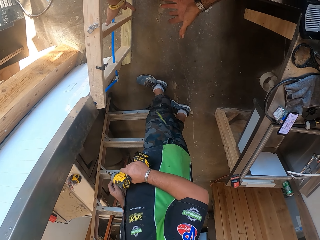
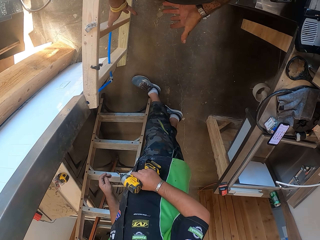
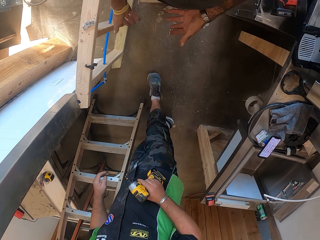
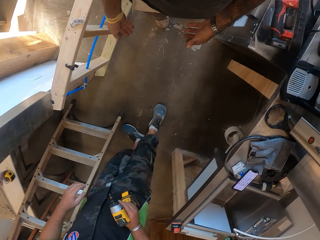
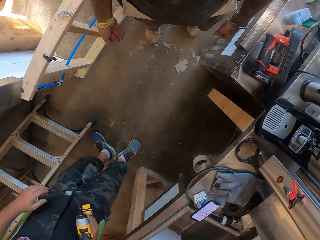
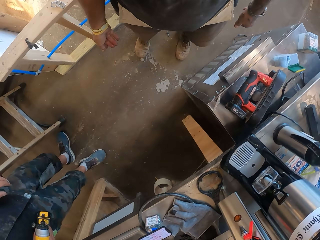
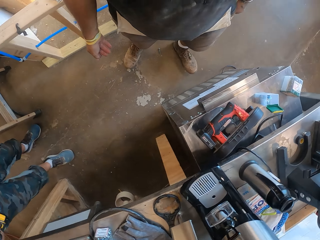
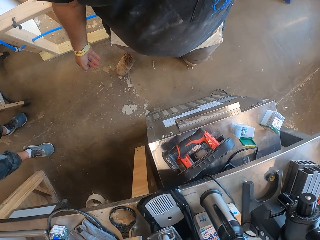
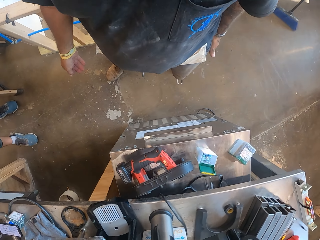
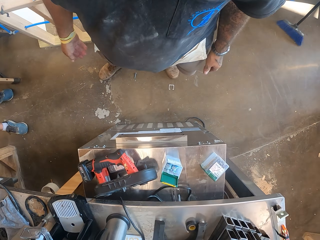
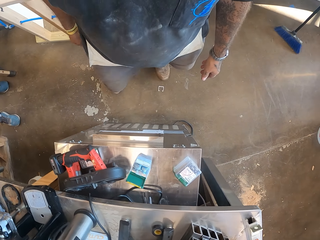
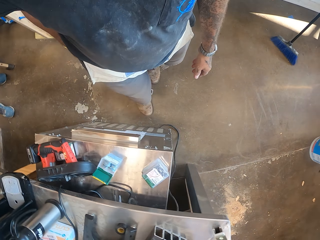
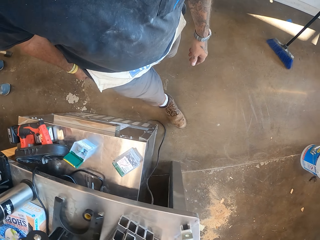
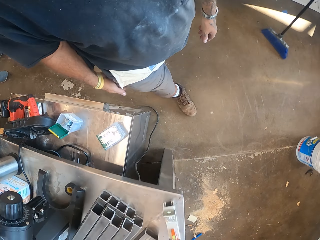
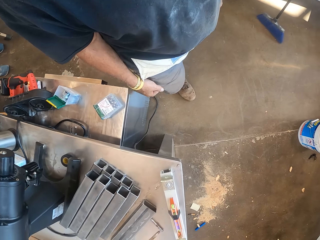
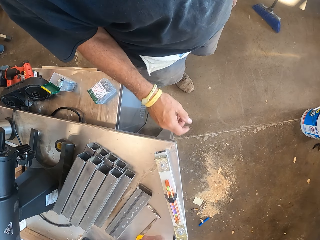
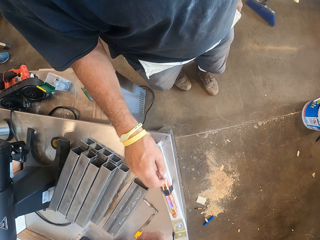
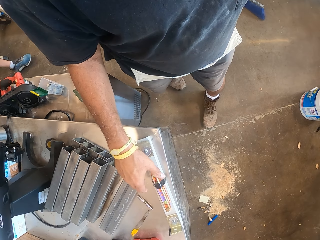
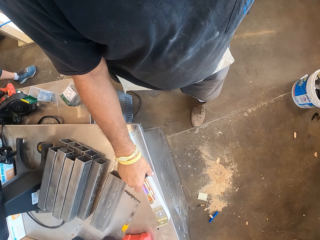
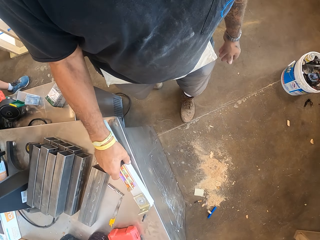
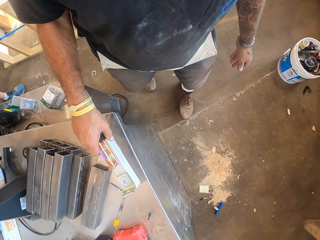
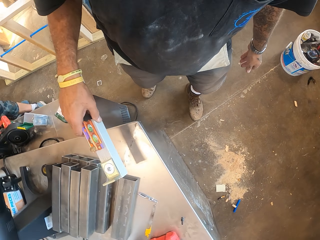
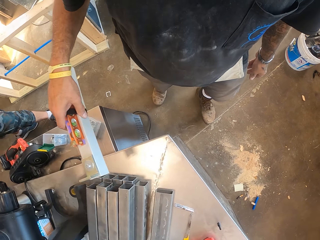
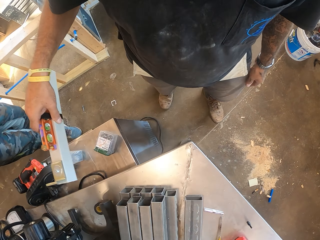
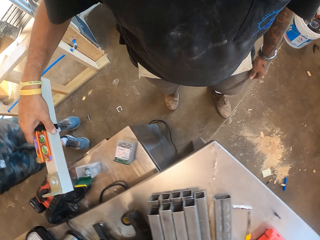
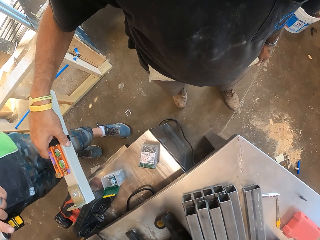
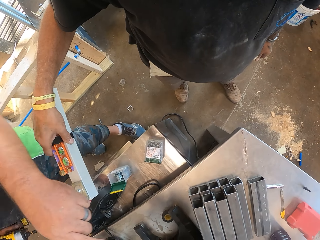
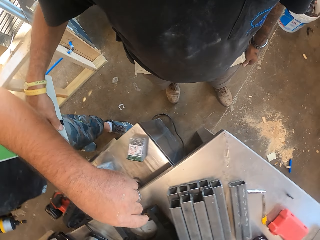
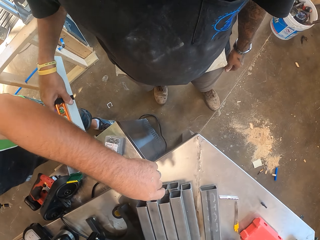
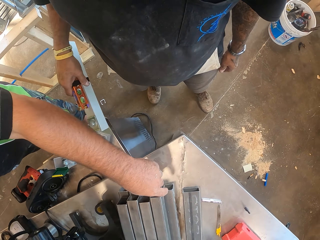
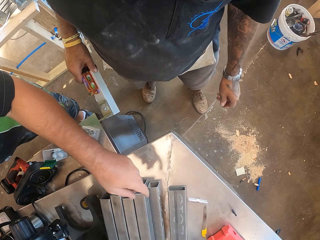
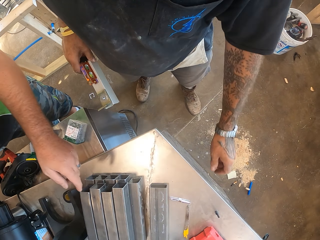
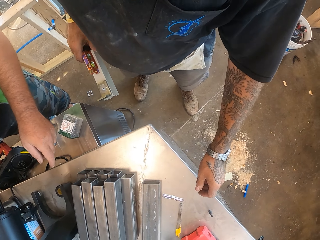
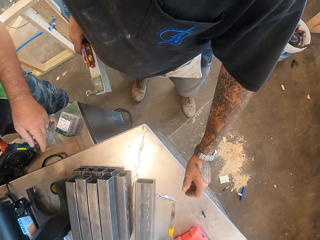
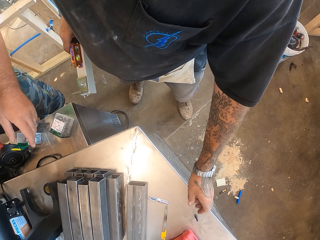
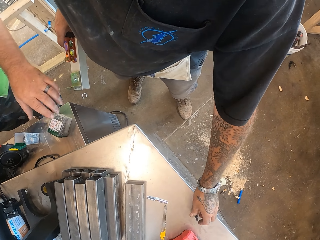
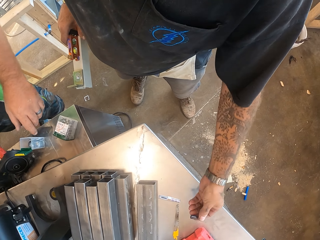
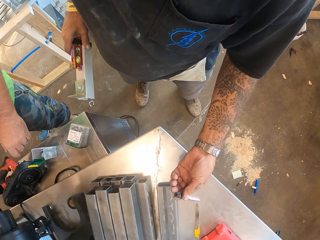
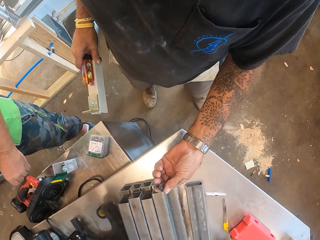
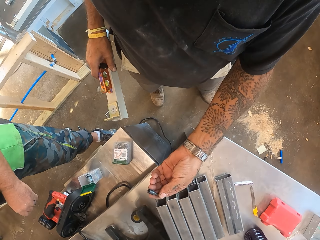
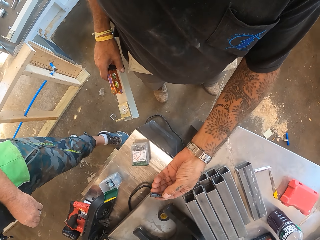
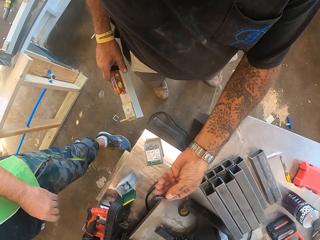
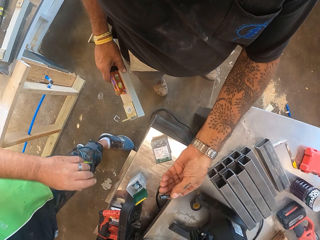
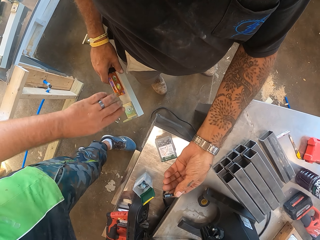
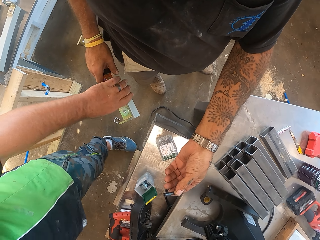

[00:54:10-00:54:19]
The camera wearer turns around. A person turns round. The camera wearer walks in the workshop. They pick up a bubble level. The person stretches the hand. The camera wearer picks up a metal drill bit or bolt.

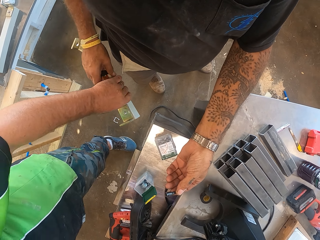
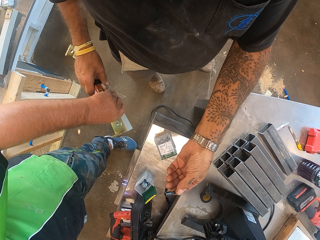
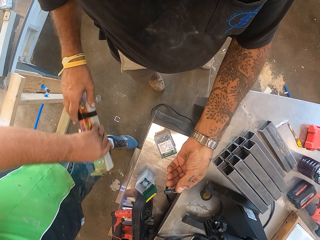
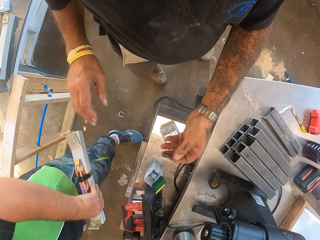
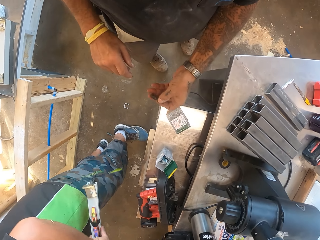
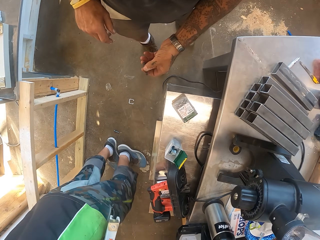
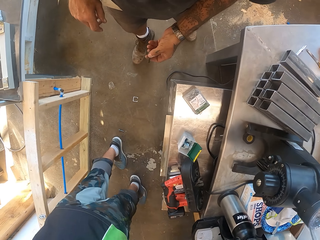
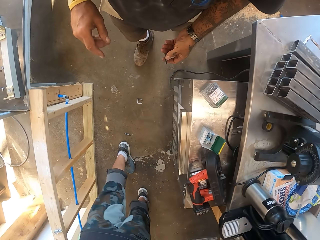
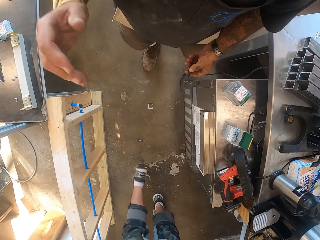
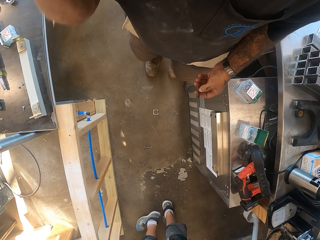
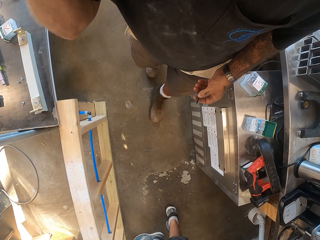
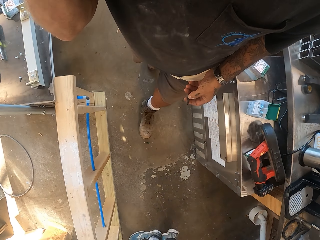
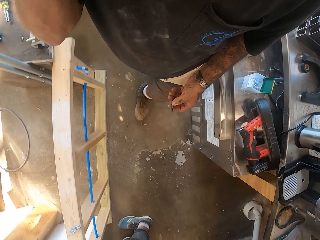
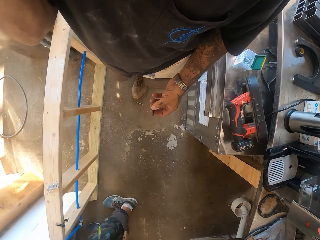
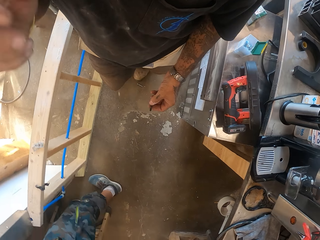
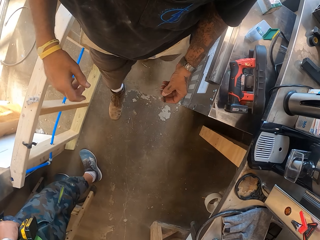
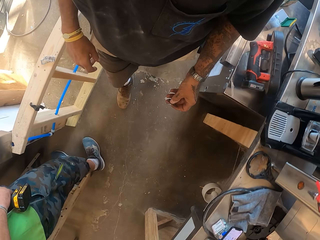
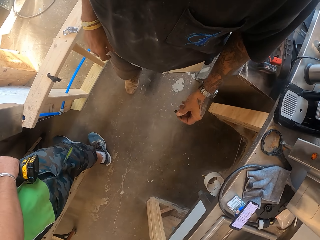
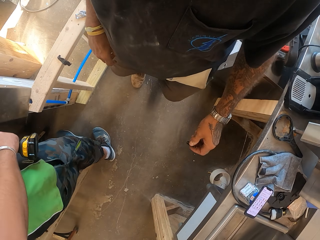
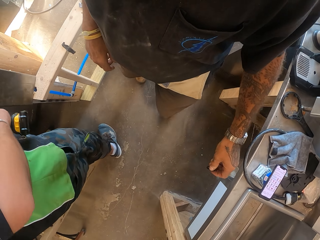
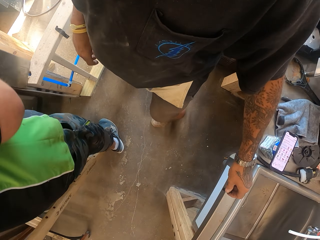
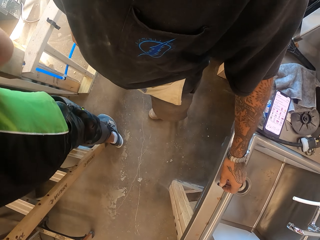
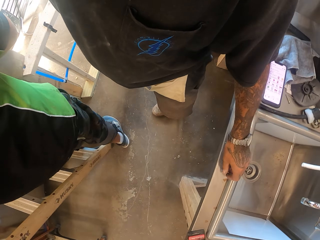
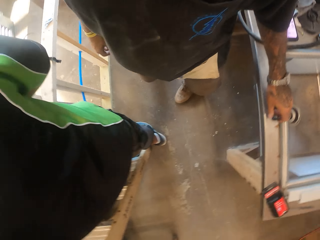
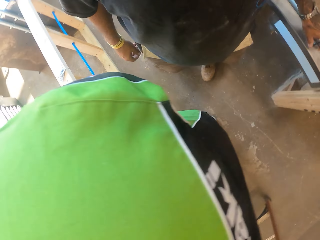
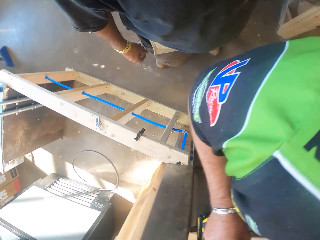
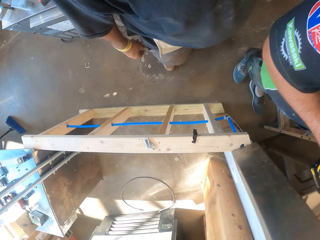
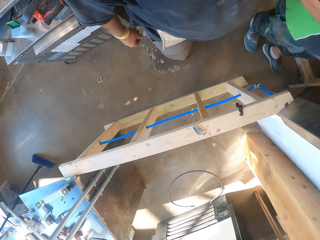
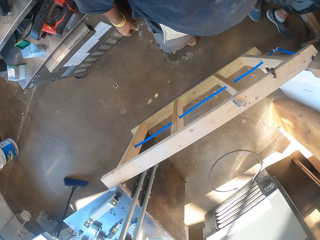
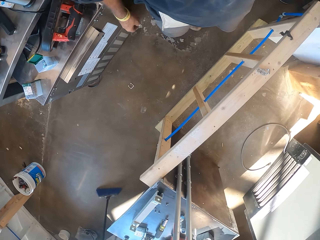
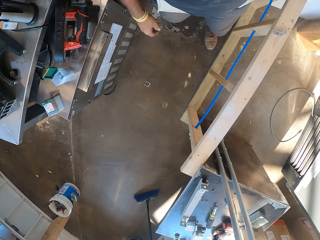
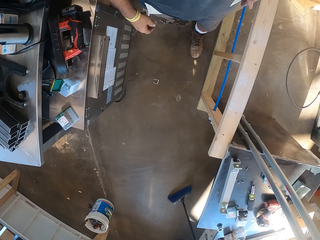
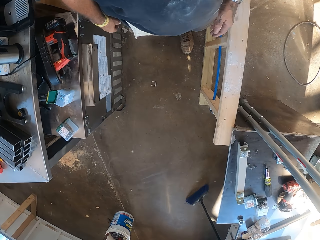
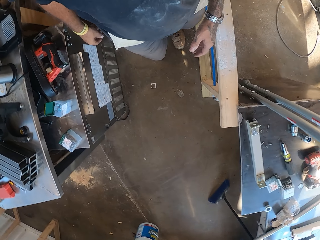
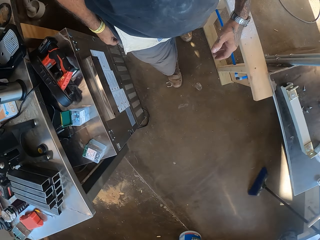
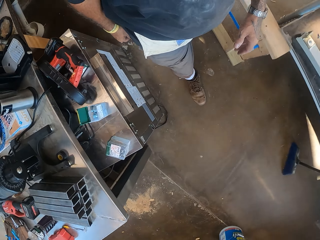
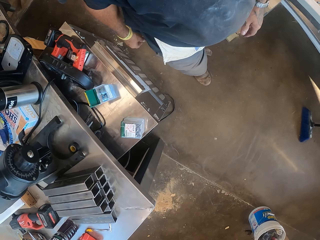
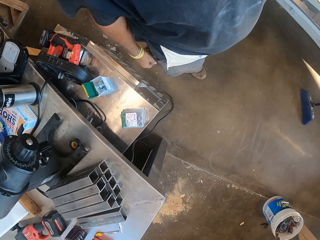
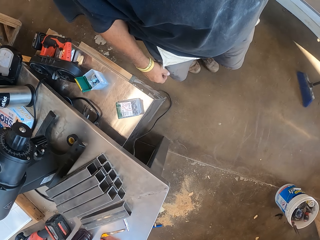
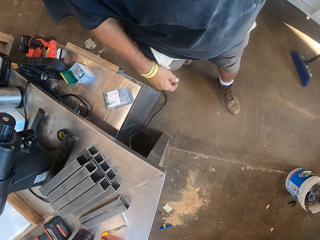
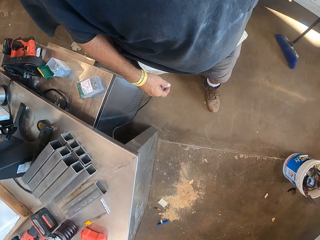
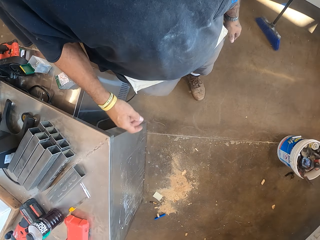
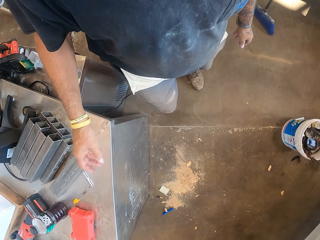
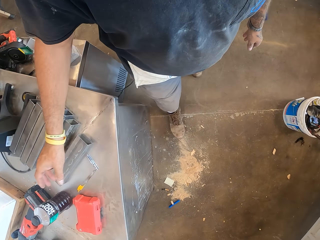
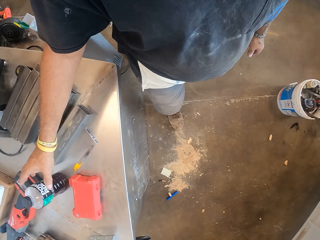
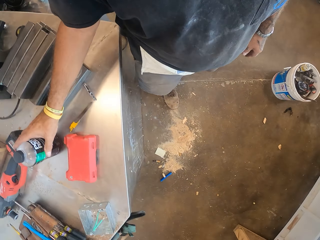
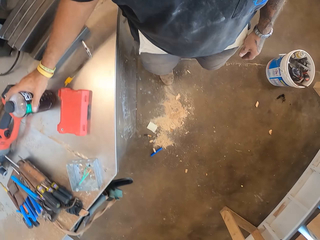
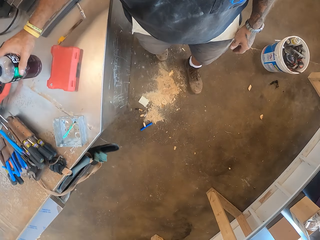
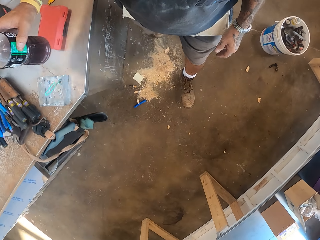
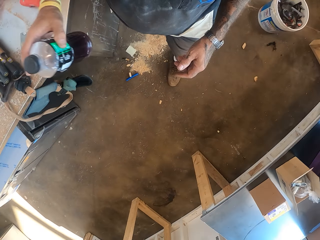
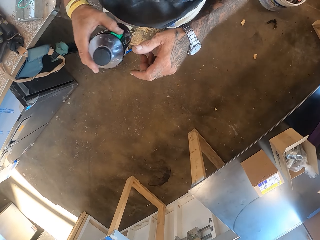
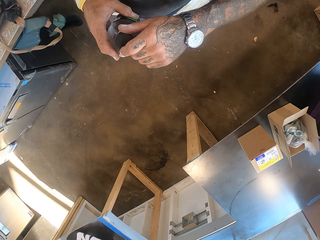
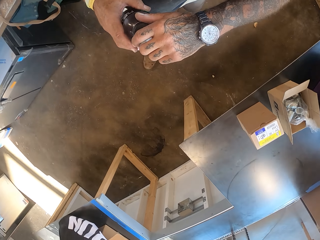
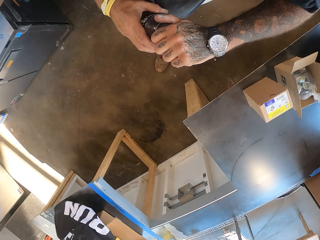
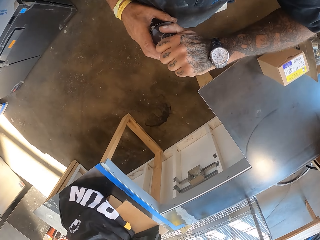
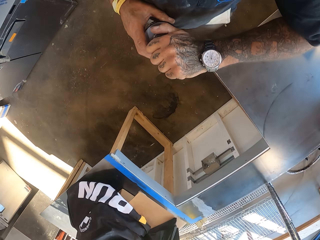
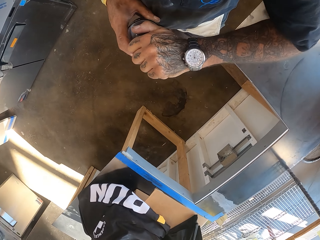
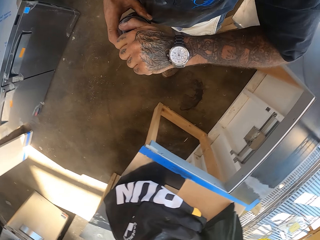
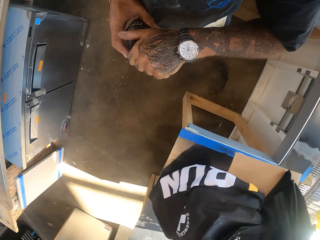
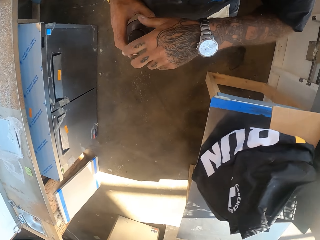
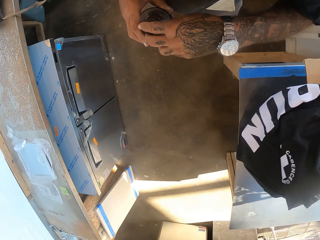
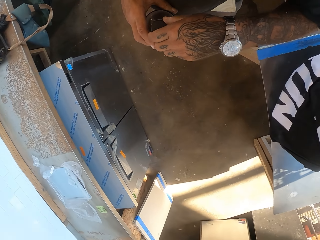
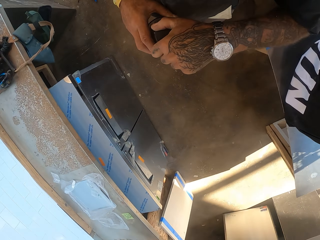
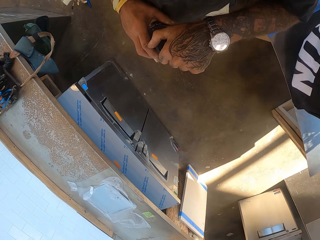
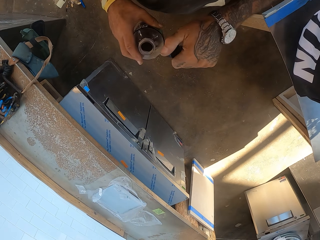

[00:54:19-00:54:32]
The person picks something from the camera wearer. The camera wearer gives the person the bubble level. The person walks in the garage. The camera wearer walks in the workshop. They put the bolt on the working table. They turn around. They walk in the workshop. They pick up a bottle on the table. They walk in the garage. They open the bottle top.
